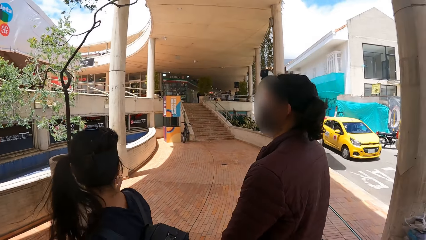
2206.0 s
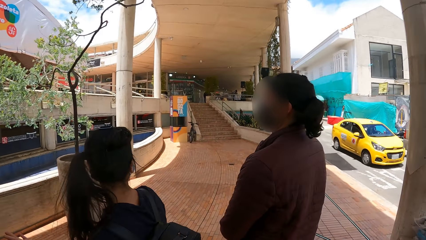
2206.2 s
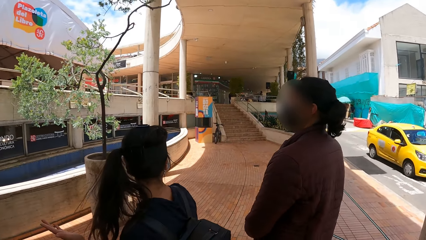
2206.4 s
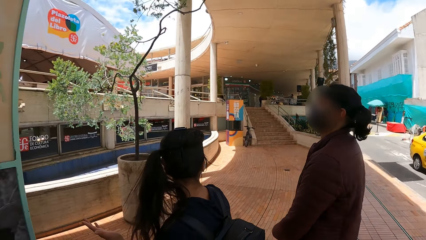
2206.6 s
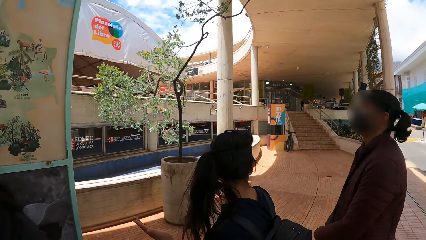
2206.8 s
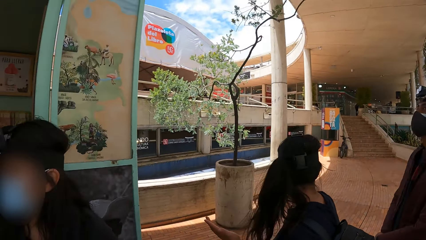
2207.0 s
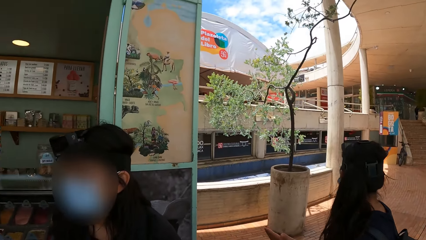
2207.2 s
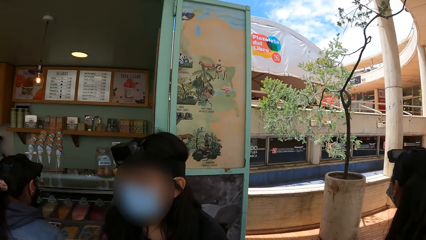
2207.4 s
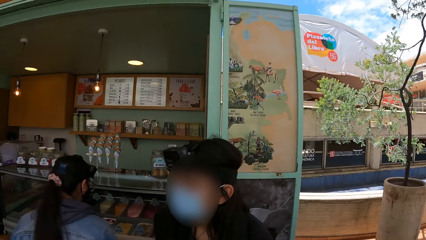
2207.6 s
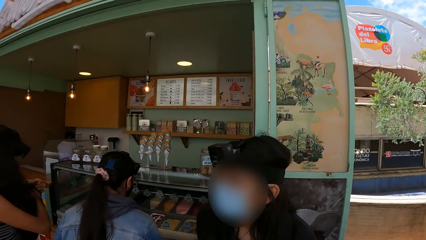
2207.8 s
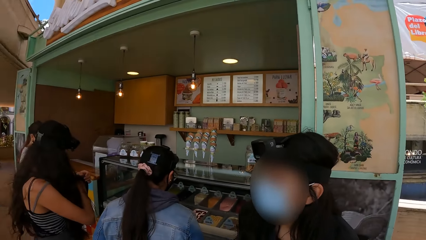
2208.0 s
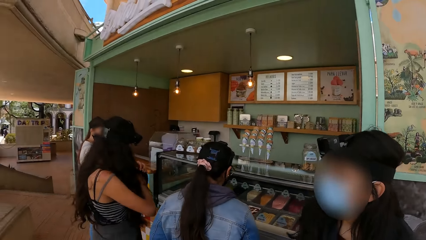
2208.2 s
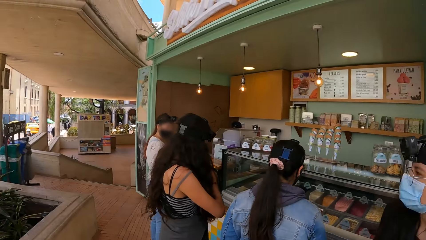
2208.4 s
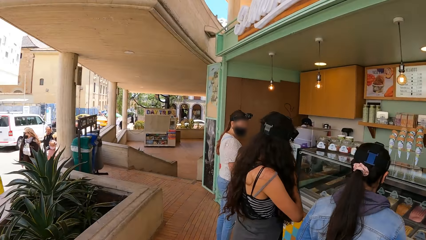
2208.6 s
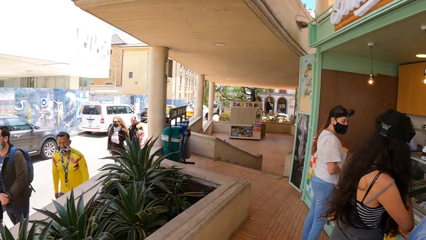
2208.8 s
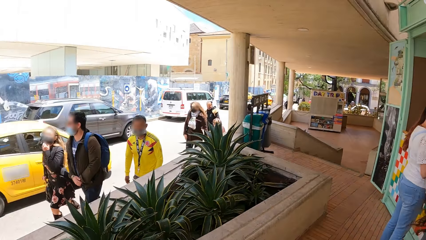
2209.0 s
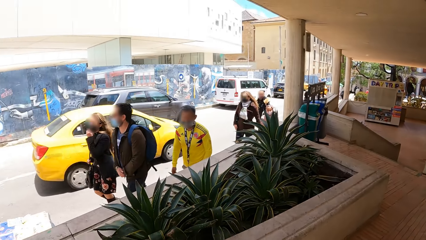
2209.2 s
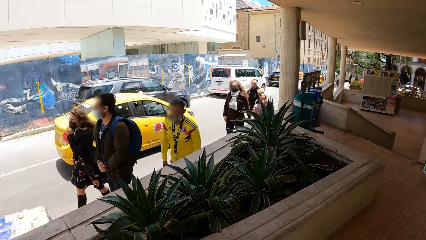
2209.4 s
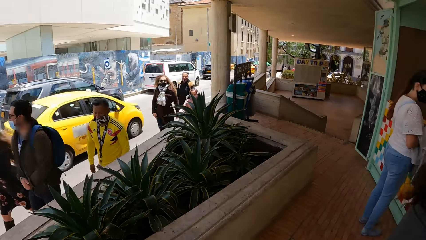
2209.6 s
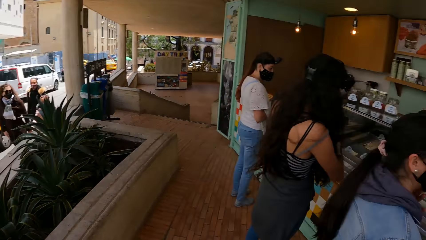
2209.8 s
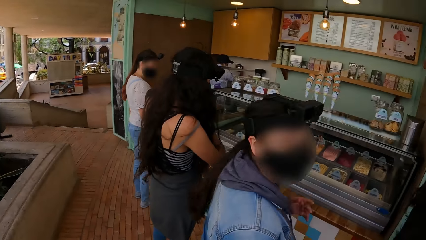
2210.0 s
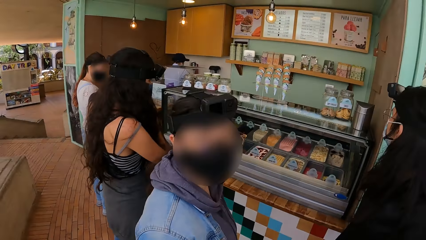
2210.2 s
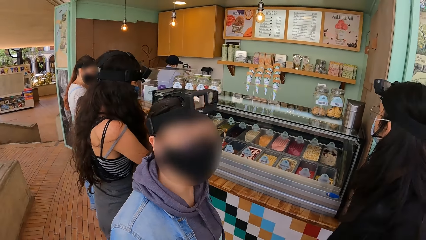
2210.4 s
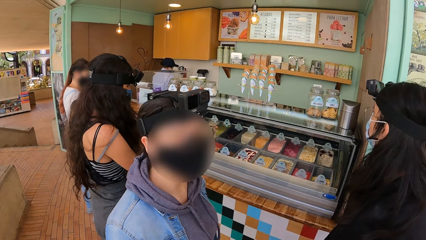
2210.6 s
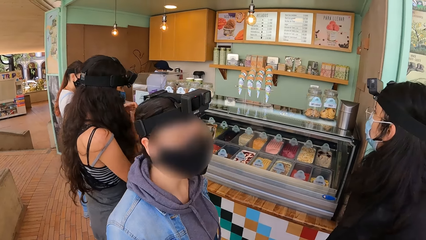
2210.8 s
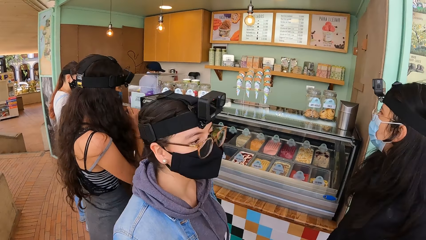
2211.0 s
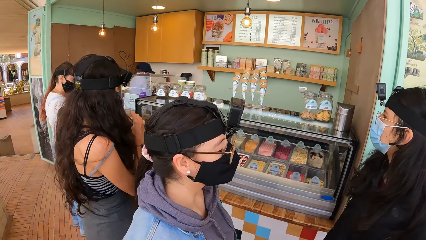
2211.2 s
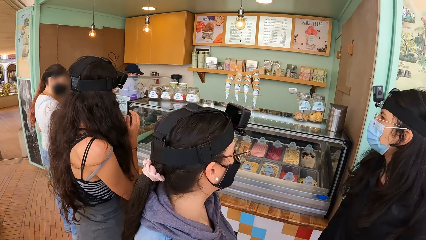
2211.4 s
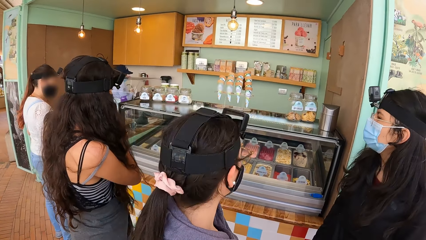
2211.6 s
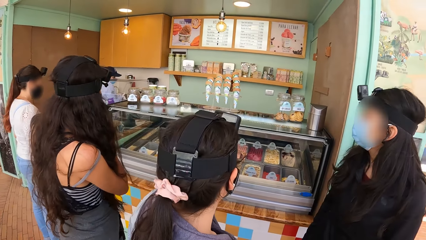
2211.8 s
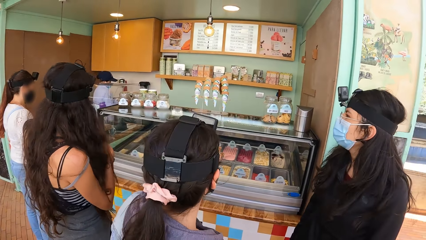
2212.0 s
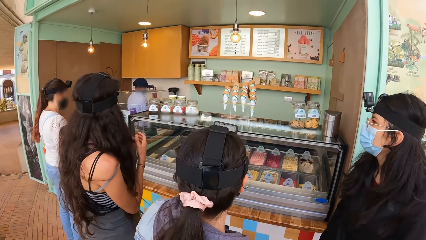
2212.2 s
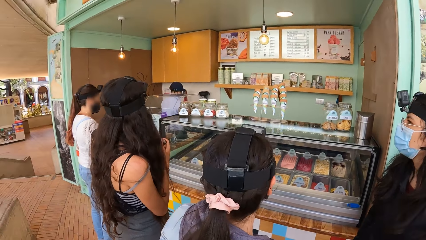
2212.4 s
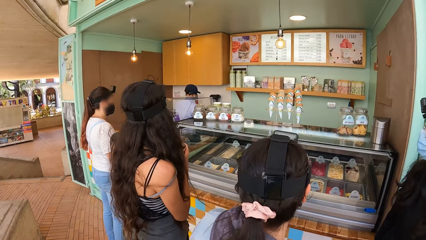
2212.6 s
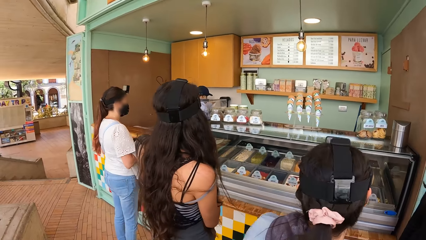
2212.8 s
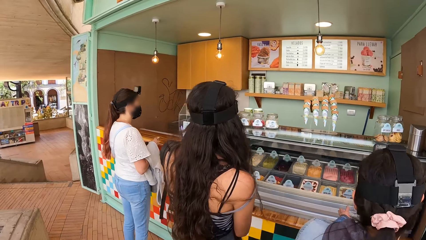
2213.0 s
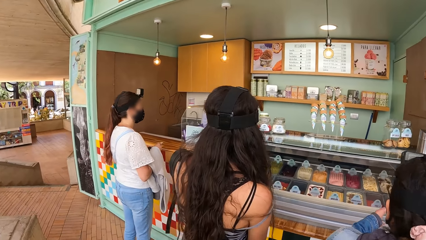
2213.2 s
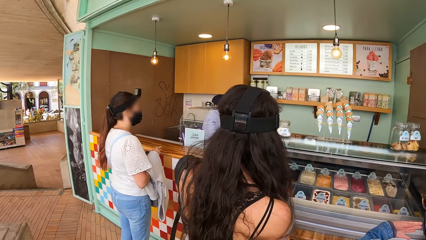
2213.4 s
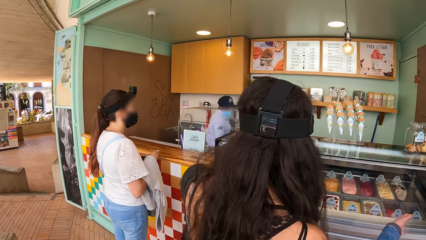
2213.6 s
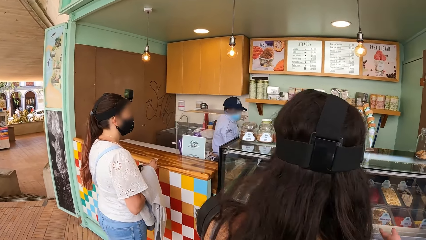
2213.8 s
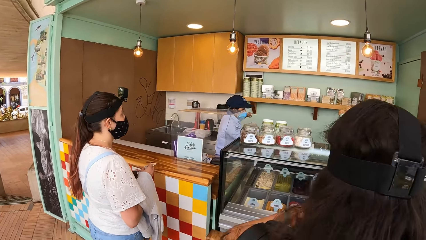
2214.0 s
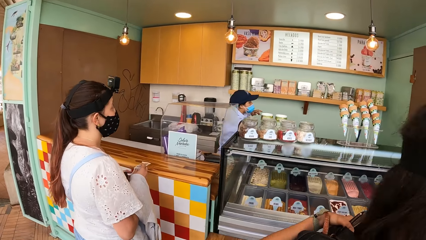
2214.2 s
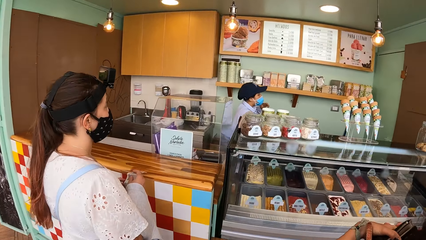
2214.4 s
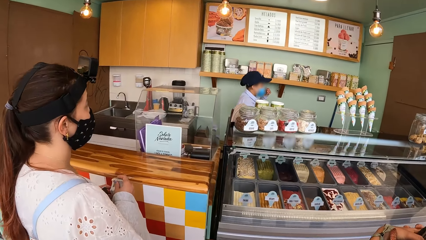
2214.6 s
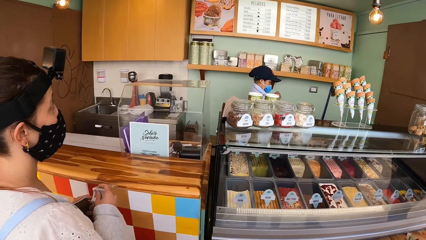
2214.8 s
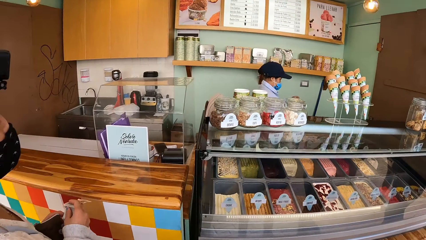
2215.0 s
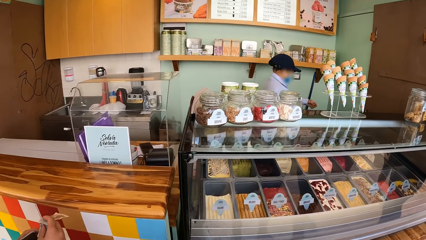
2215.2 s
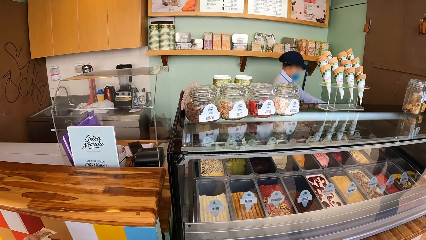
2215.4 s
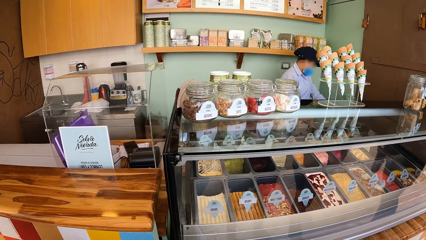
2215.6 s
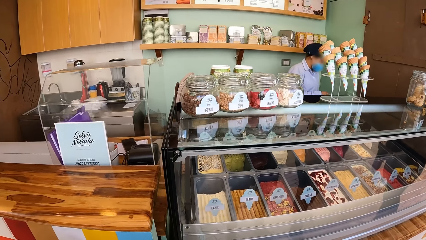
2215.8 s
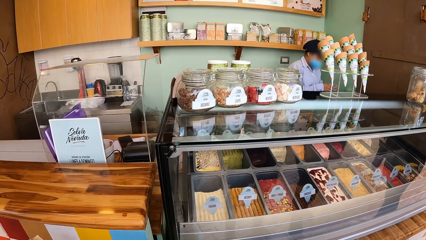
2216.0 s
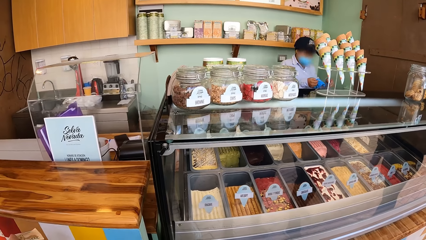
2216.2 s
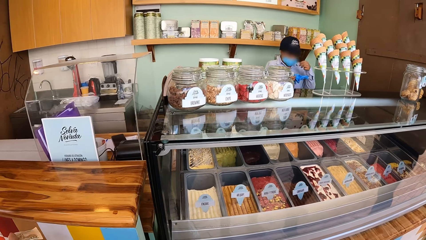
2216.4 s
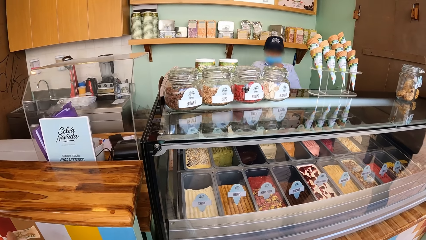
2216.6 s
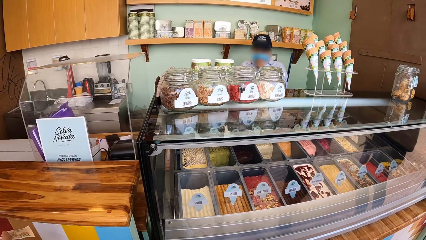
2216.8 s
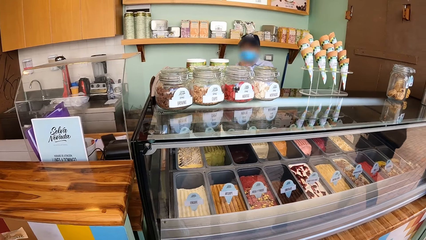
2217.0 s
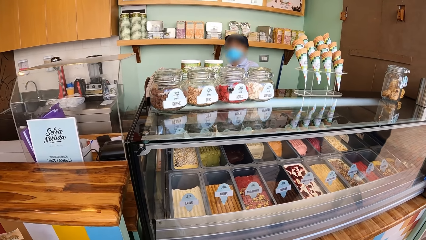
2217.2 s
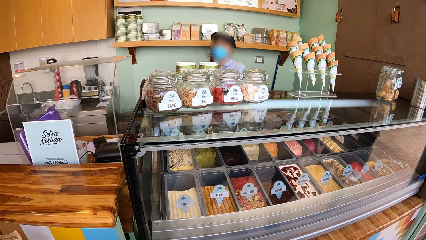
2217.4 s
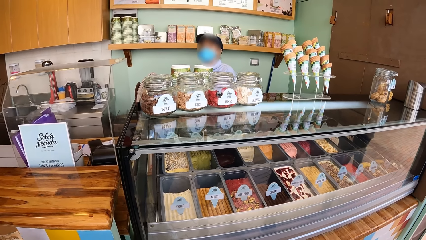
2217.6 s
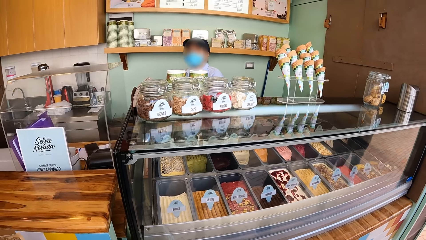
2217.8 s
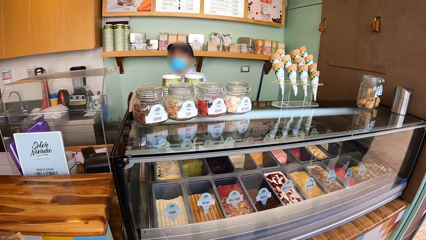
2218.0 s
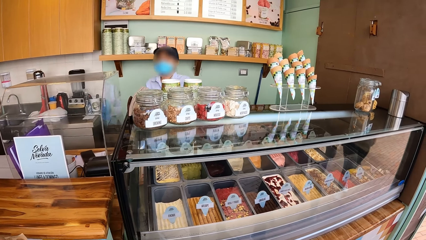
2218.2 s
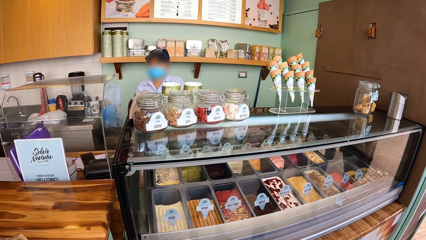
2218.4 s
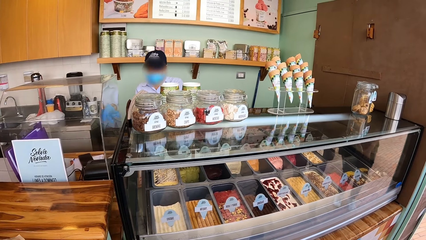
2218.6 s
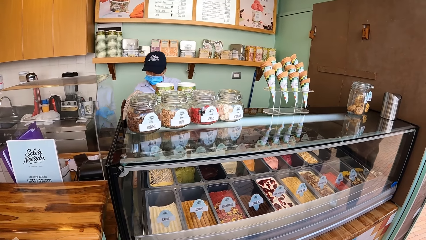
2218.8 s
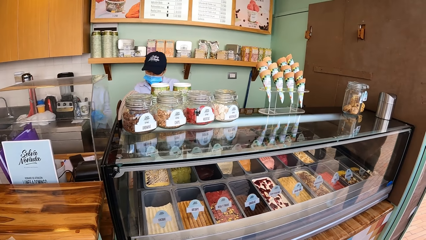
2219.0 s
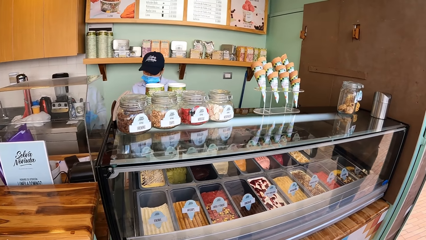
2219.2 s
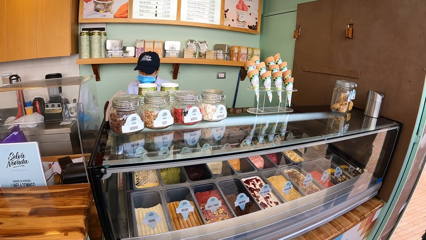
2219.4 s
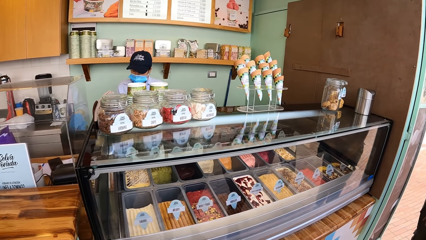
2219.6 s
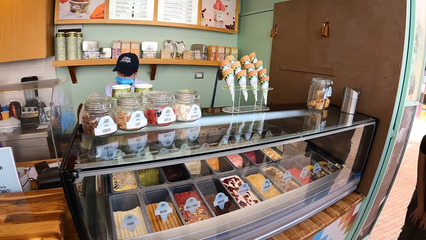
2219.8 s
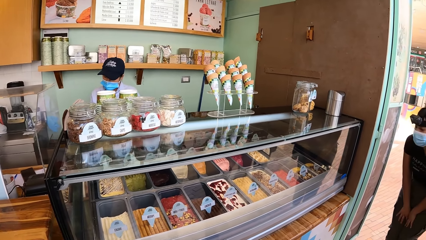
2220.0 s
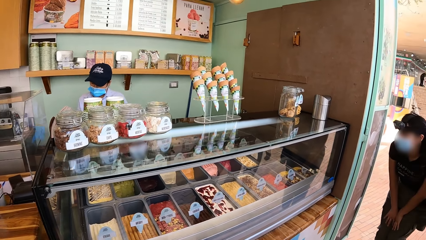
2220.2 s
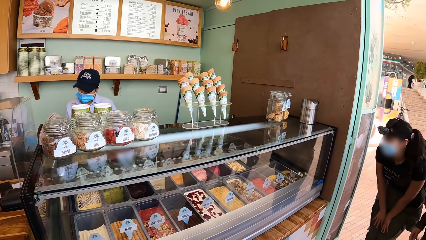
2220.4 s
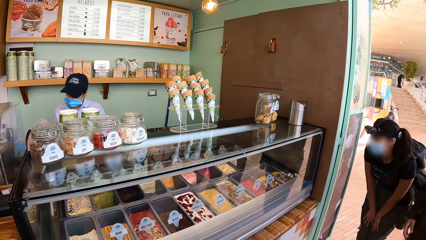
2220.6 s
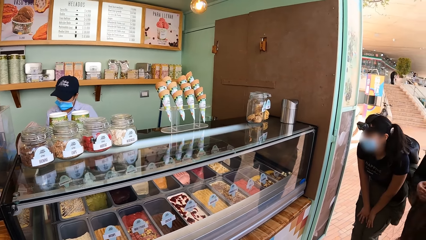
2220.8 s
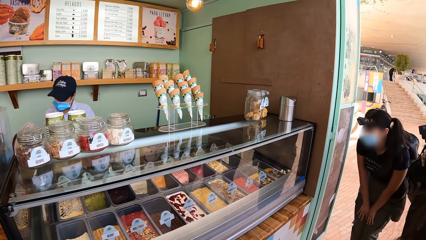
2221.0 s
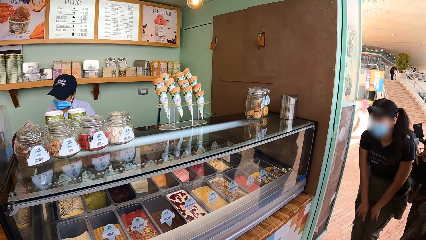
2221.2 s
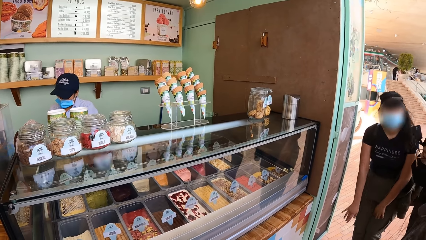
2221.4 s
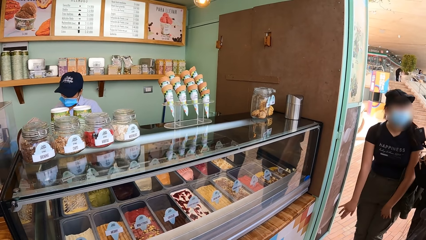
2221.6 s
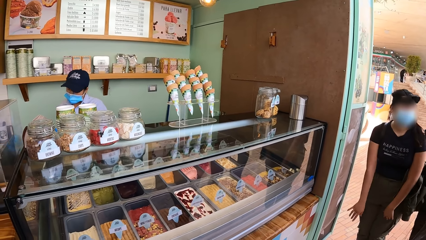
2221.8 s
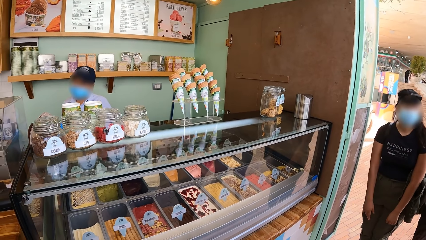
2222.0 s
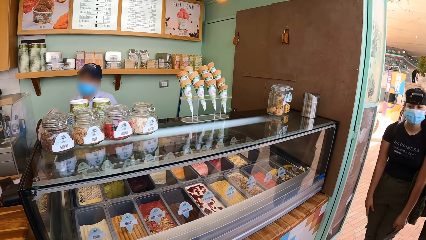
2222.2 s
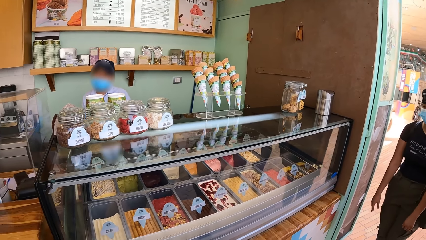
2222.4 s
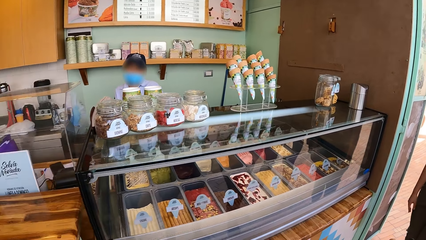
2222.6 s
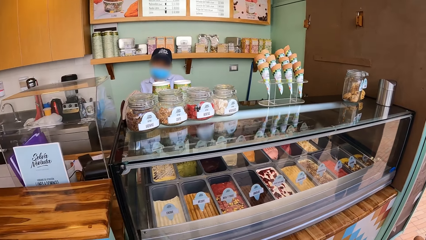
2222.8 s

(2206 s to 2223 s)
The camera wearer interacts with a woman. Another woman touches her hair with her right hand. A third woman touches her nose mask with her left hand. The third woman picks up a hand glove from a table with her left hand, passes the hand glove to her right hand, touches her nose mask with her left hand, and inserts the hand glove in her left hand with her right hand.
